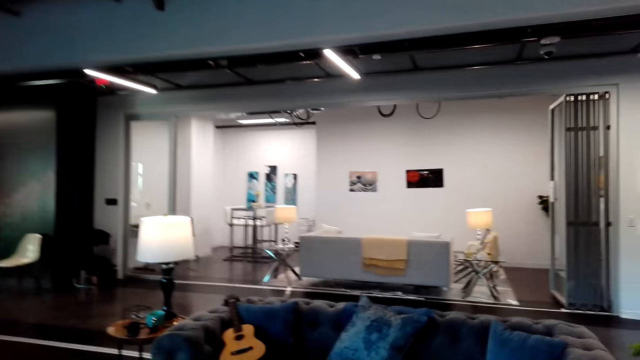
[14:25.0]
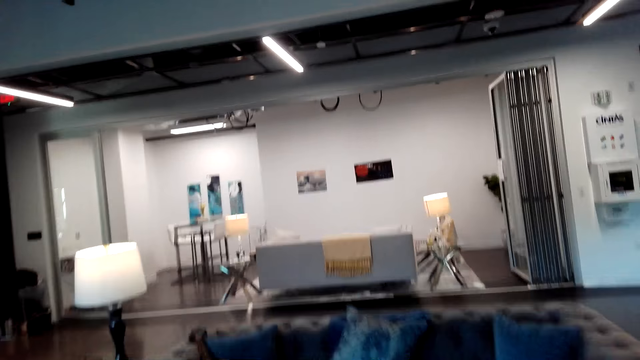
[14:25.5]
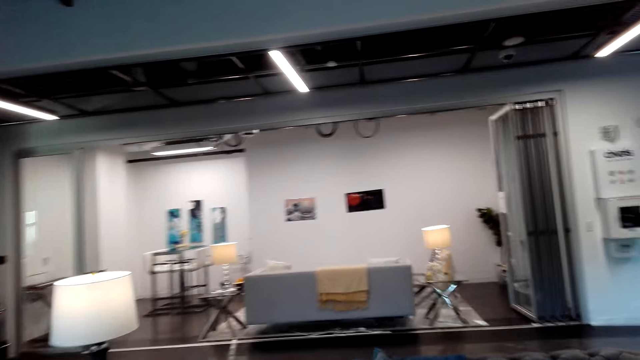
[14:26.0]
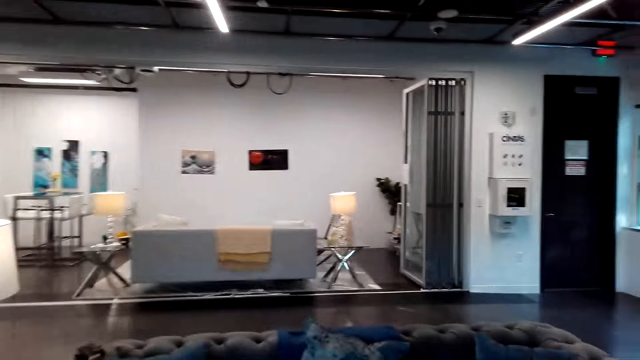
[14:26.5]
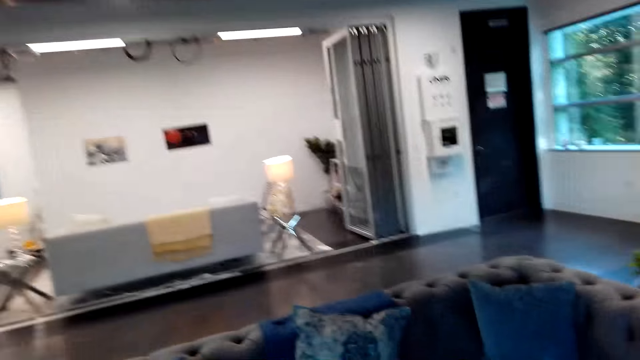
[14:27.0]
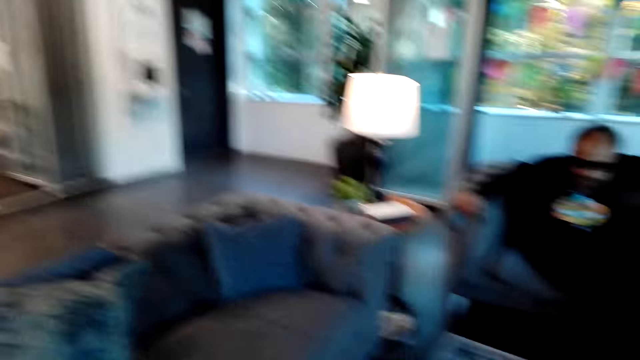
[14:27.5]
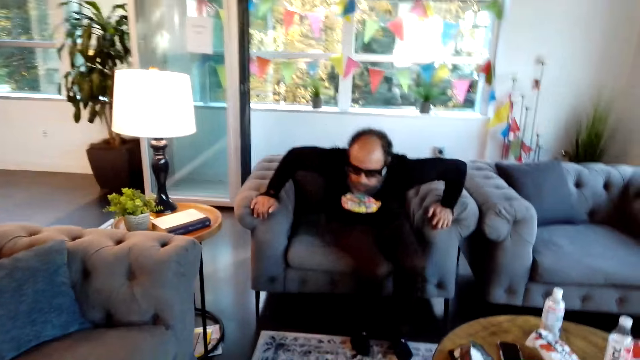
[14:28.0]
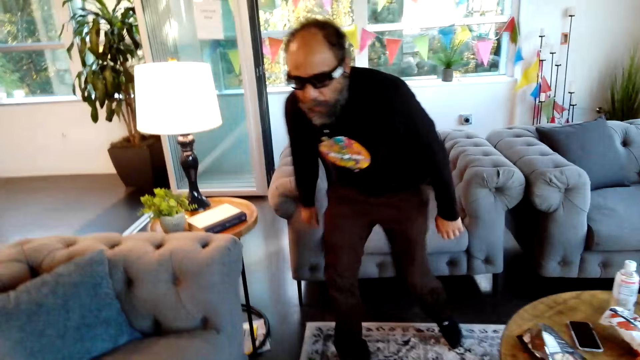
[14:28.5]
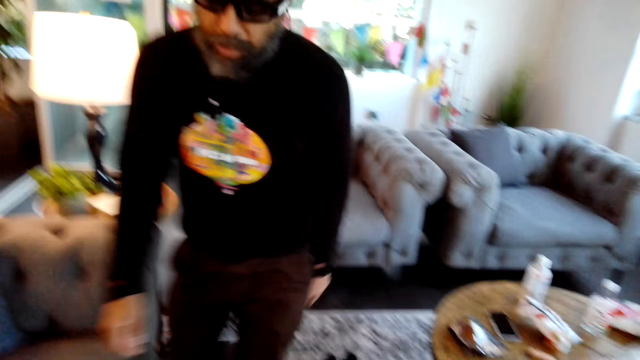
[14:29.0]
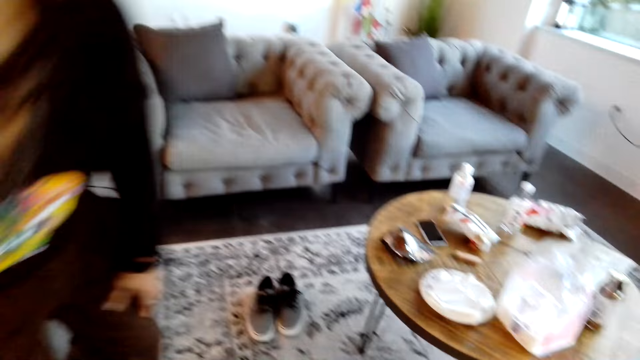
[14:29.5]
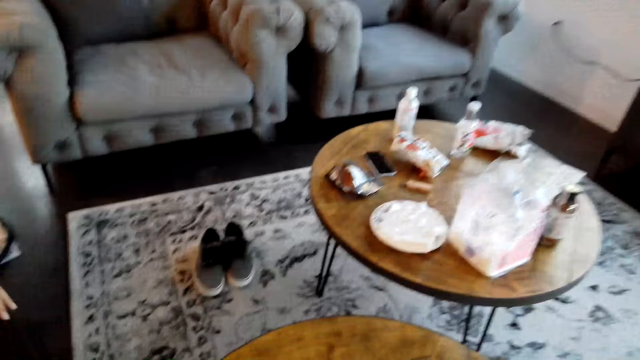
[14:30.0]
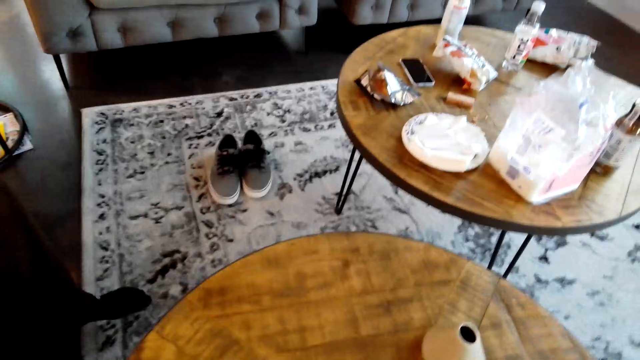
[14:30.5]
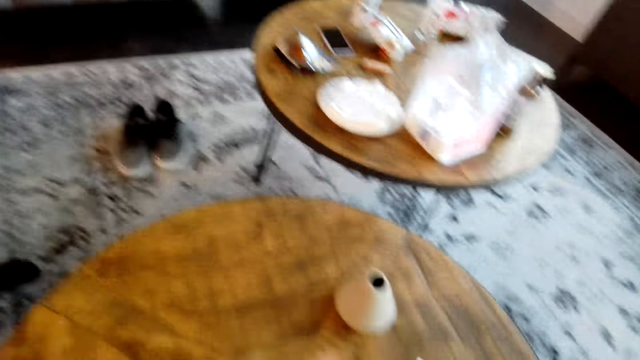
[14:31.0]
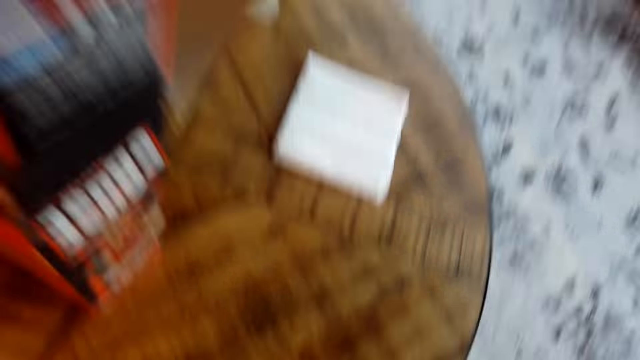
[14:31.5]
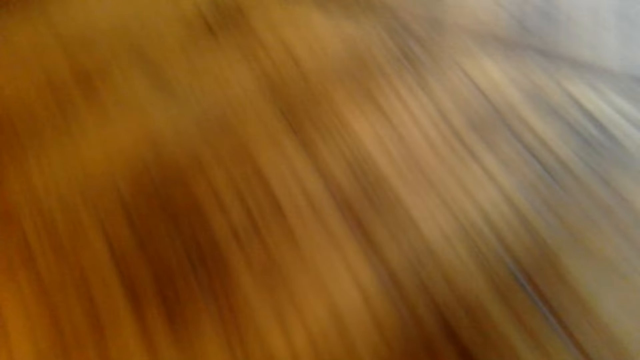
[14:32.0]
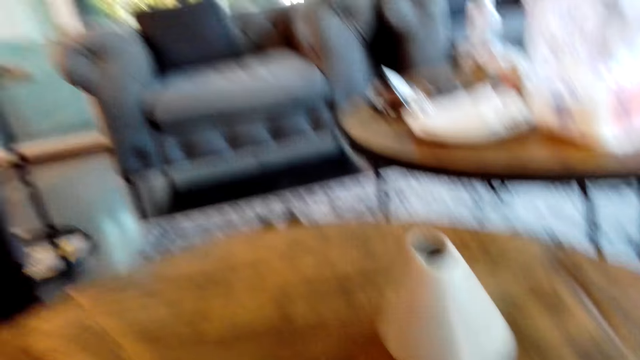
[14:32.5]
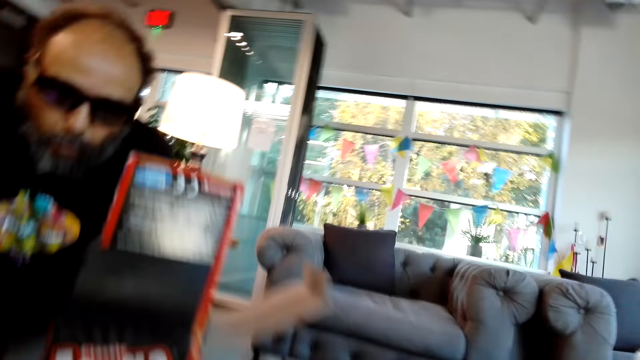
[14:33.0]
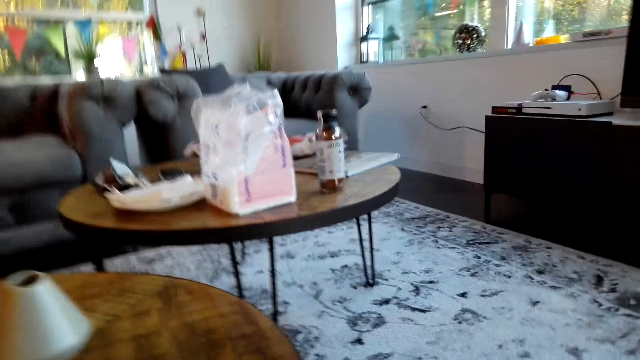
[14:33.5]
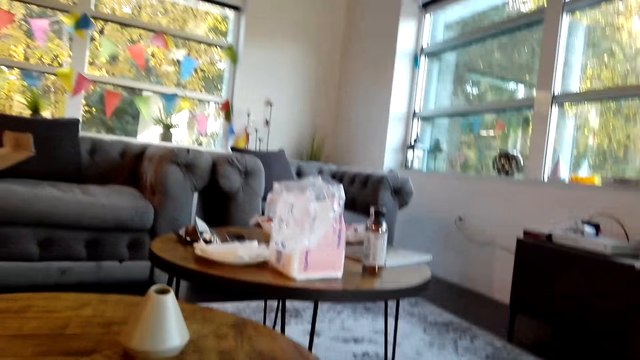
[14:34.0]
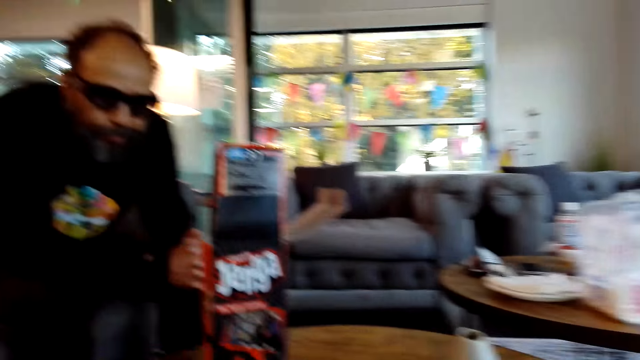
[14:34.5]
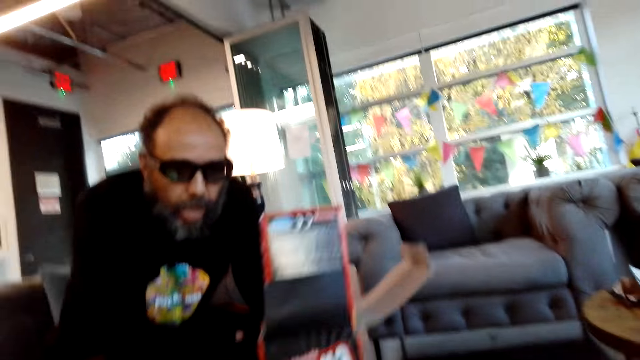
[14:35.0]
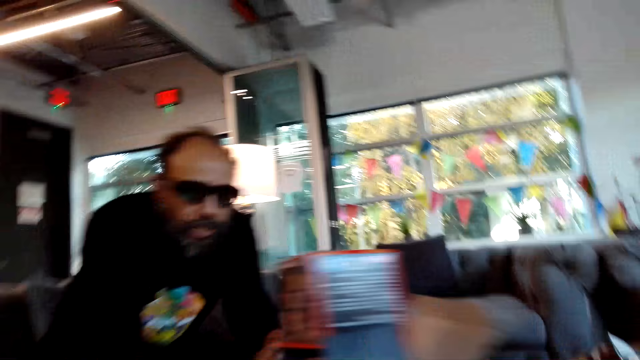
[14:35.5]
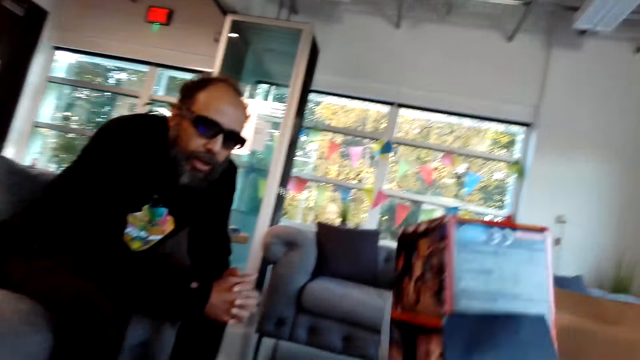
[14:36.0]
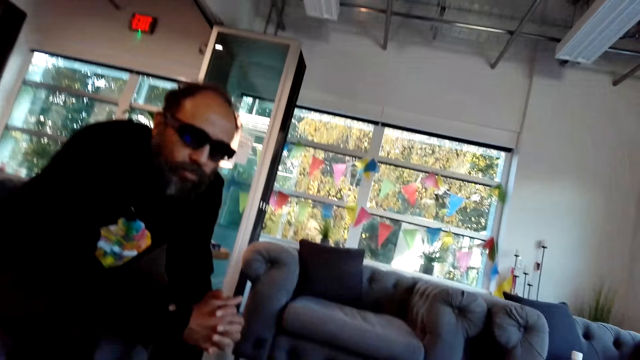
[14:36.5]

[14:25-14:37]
The camera wearer walks around. A man stands up from a sofa or couch. The man walks around. The camera wearer looks around. The man sits down on the sofa. The camera wearer sits on the couch. They put a hand on a table. The man sits on the couch. He sits on the couch again. The camera wearer looks at the man. They look around. They pick up a jenga box on the table. They move the box.

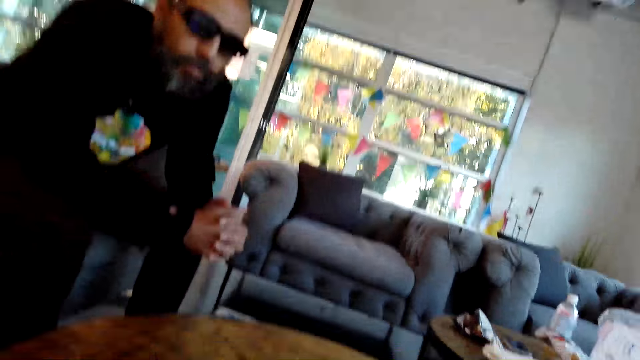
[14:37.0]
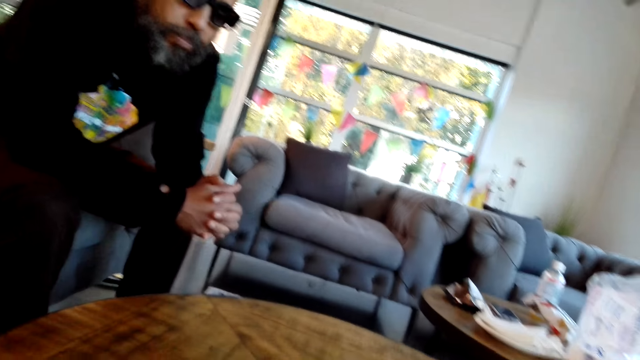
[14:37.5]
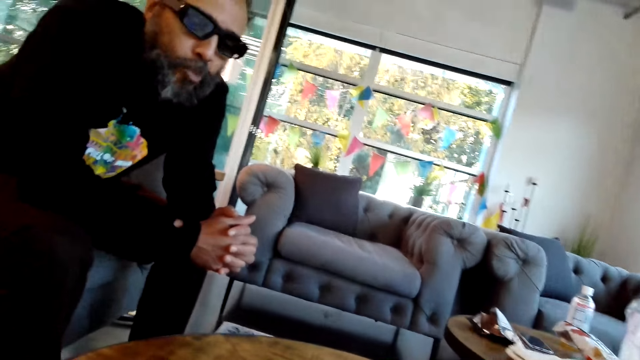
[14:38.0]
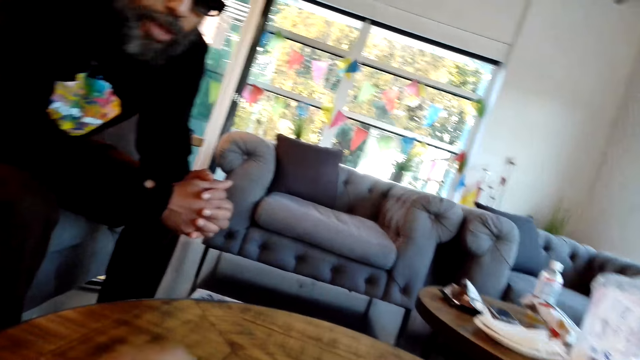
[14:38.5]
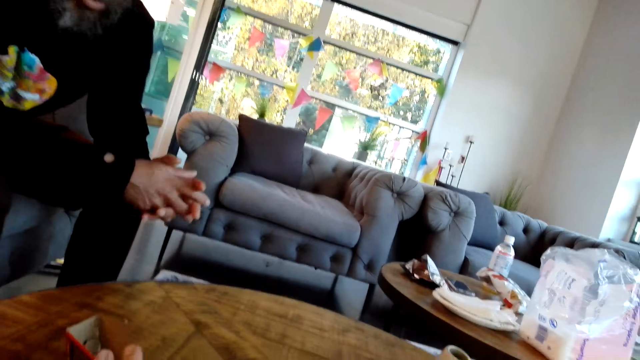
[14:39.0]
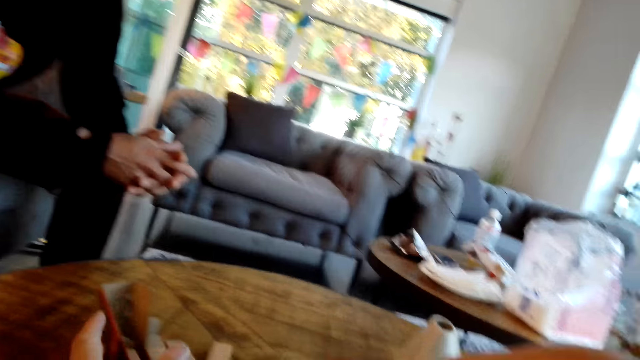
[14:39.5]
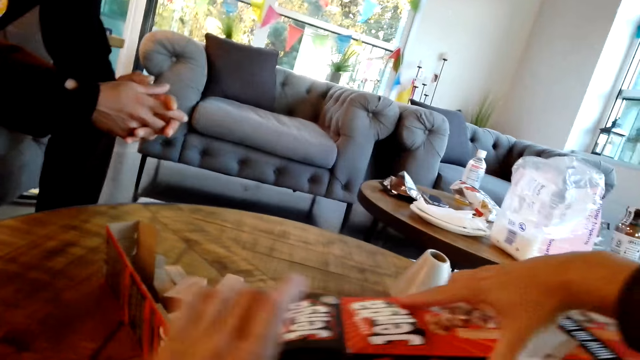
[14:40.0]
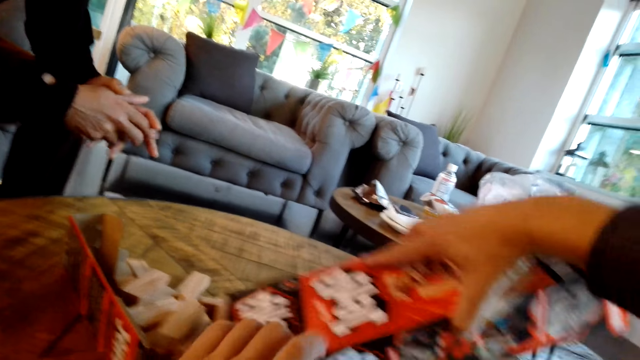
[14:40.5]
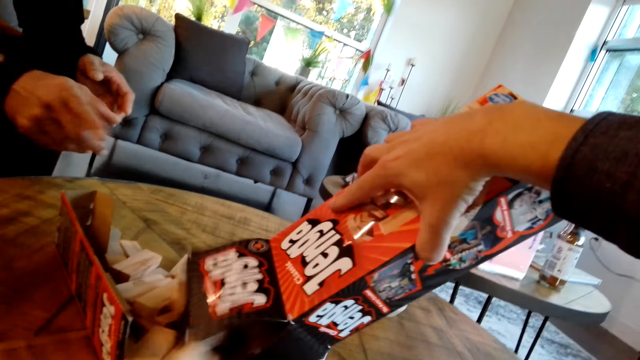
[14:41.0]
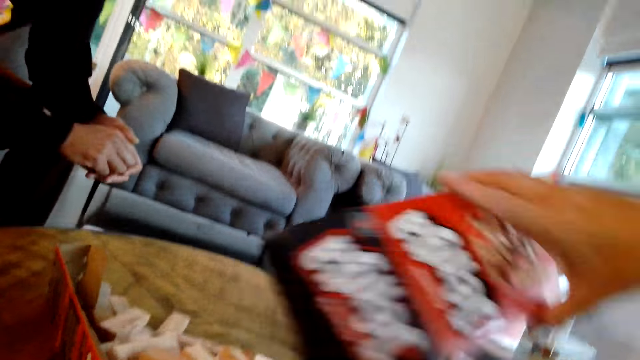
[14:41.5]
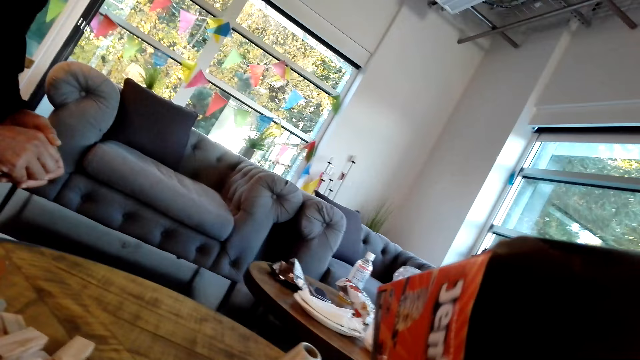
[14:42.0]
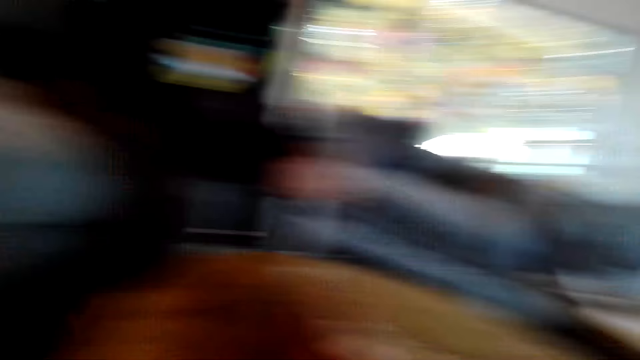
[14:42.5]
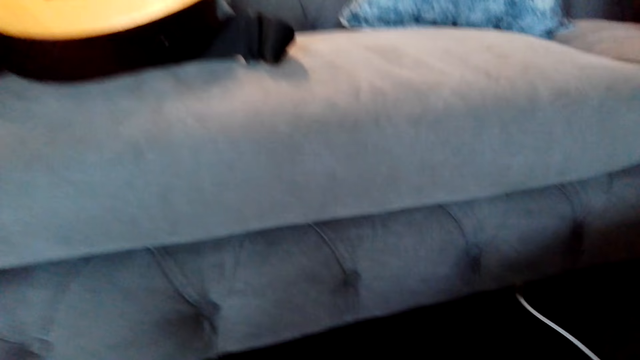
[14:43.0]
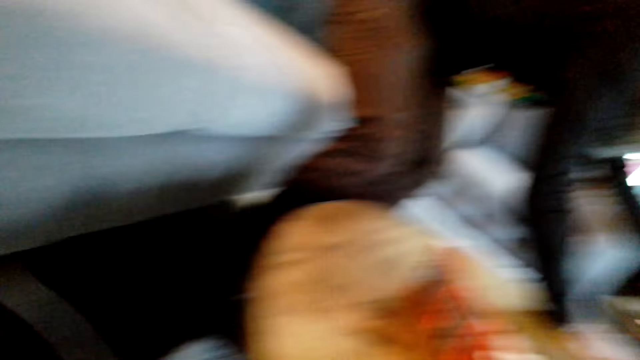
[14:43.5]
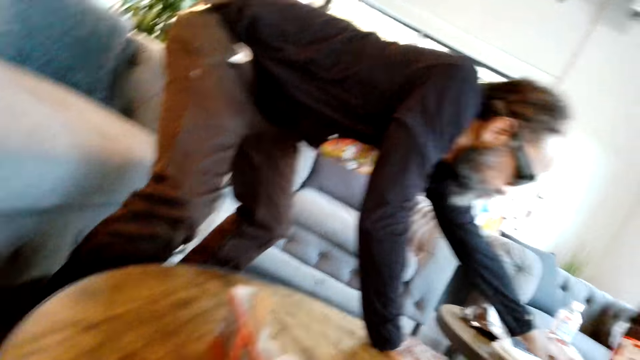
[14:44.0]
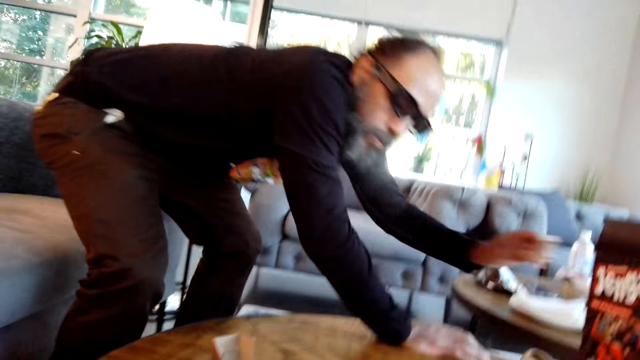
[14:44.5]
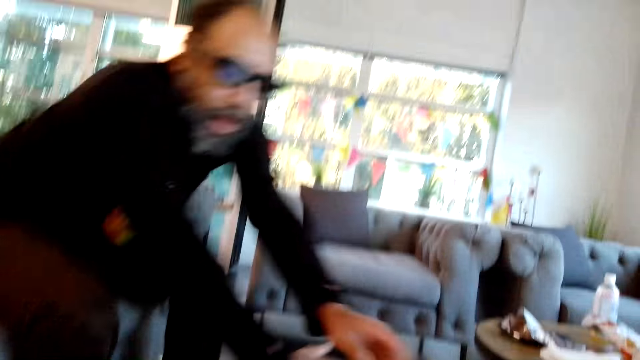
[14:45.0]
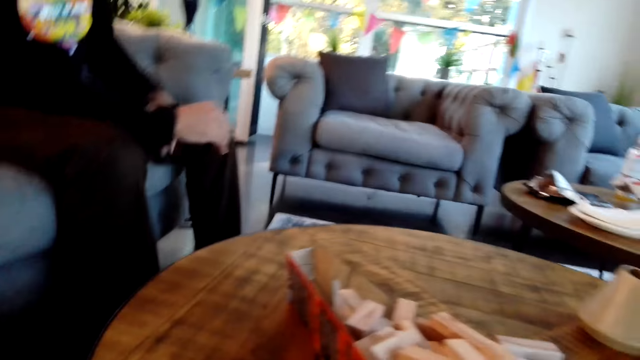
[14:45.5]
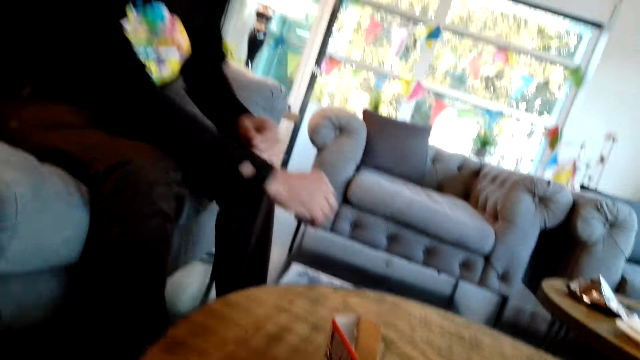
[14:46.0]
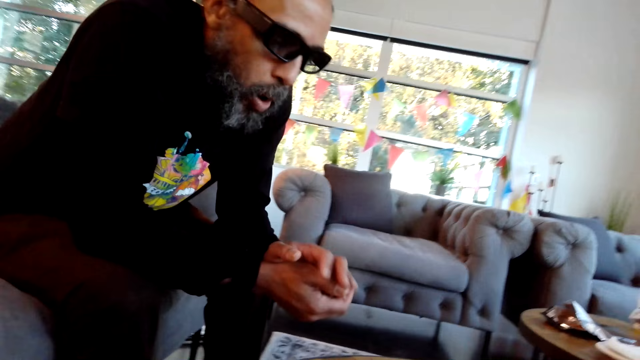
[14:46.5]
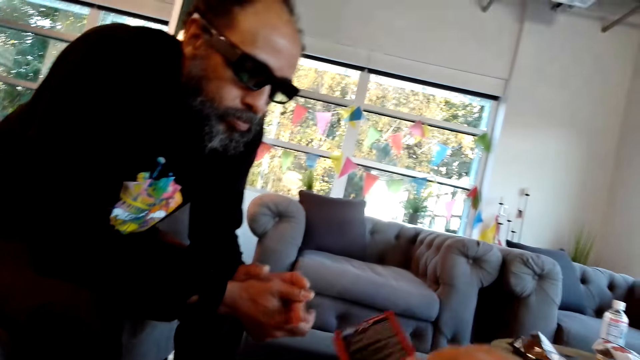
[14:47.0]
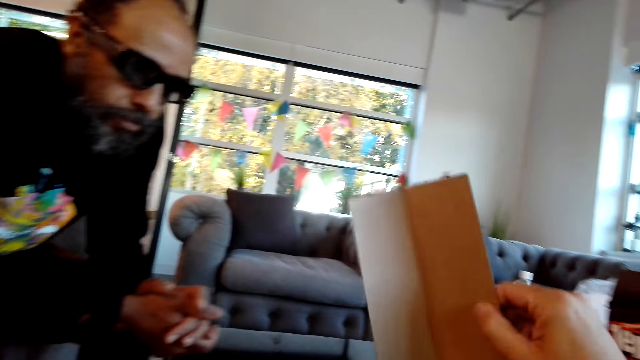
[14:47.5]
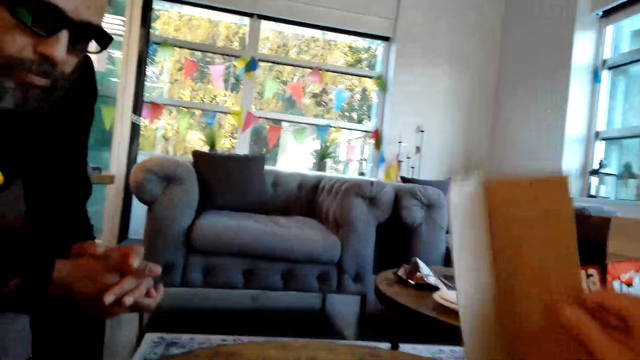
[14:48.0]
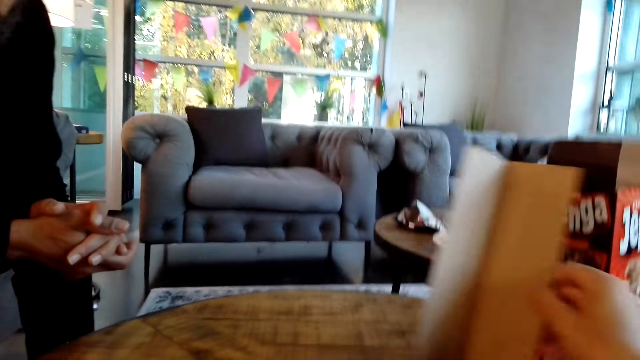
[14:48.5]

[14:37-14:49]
The camera wearer looks around. They pour wooden blocks on a table. They put pieces of jenga on the table. A man moves a hand. The camera wearer puts down a box. They look around. The man stretches a hand. The man picks up a wooden block, puts down the wooden block and sits down on a sofa. The camera wearer picks up a piece of box on the table. They pour the wooden blocks on the table.
